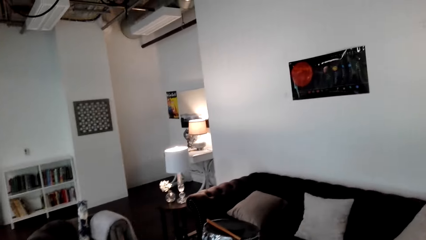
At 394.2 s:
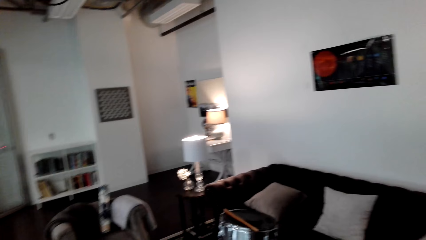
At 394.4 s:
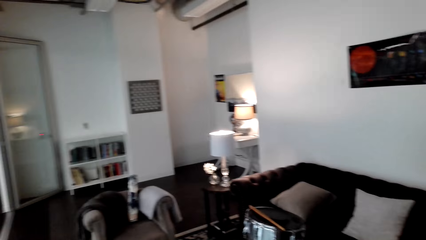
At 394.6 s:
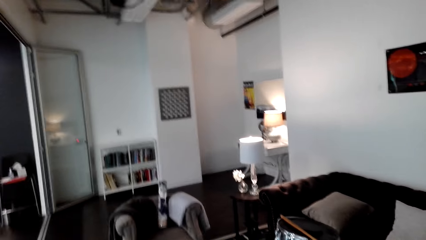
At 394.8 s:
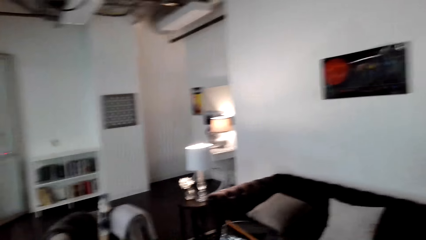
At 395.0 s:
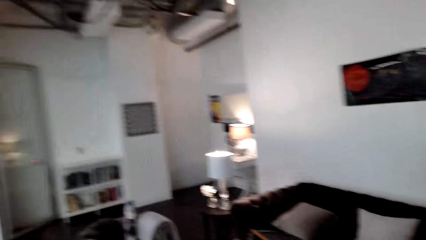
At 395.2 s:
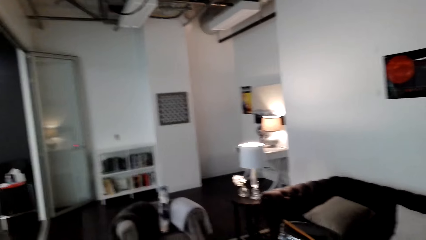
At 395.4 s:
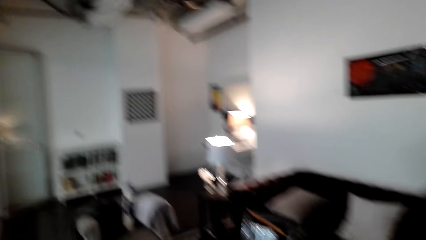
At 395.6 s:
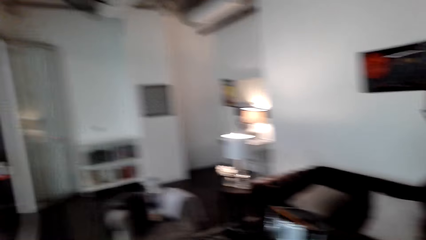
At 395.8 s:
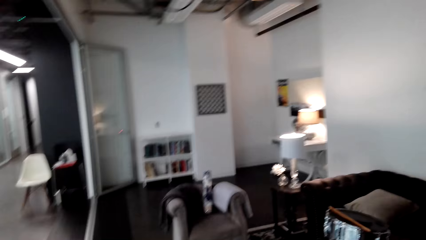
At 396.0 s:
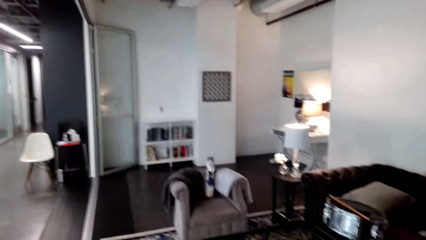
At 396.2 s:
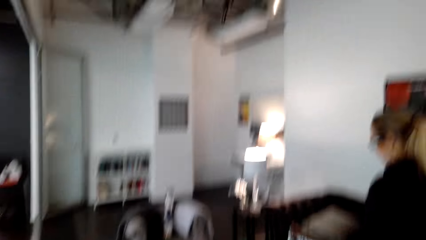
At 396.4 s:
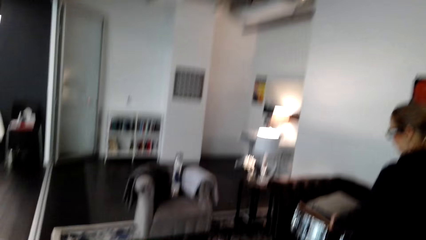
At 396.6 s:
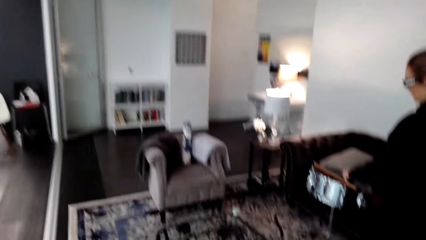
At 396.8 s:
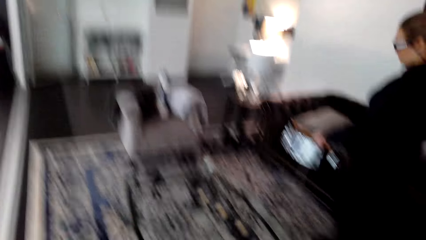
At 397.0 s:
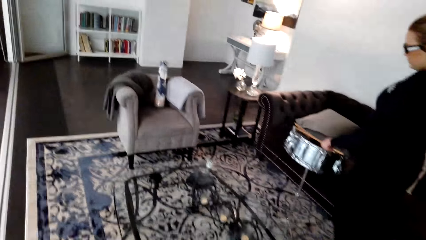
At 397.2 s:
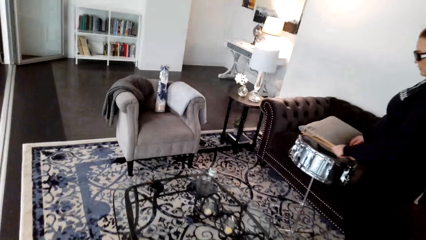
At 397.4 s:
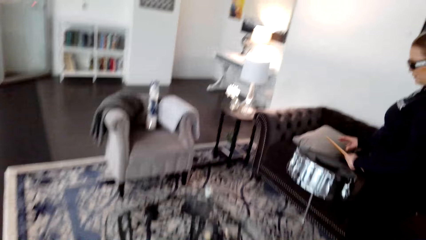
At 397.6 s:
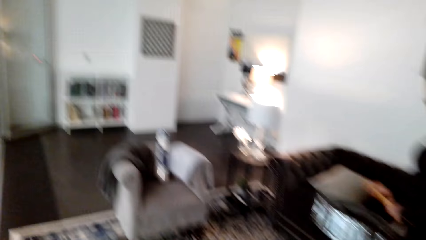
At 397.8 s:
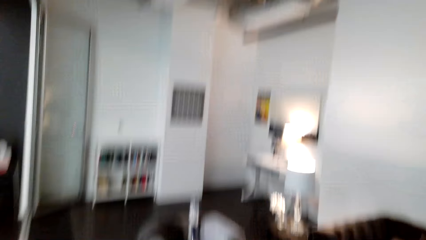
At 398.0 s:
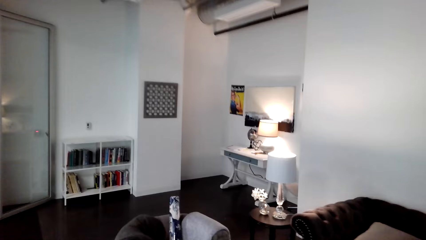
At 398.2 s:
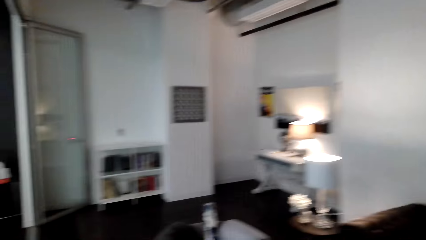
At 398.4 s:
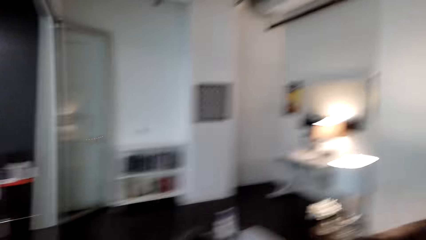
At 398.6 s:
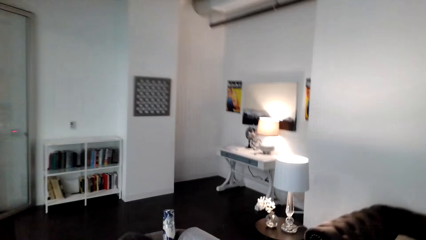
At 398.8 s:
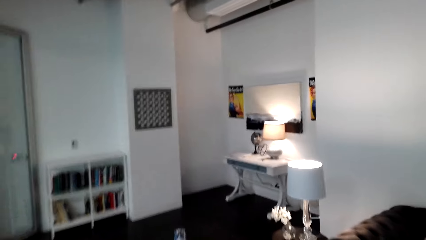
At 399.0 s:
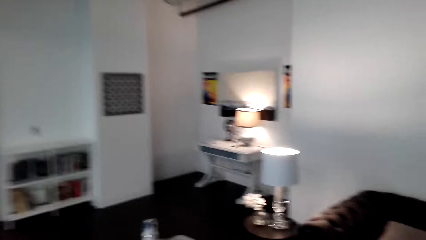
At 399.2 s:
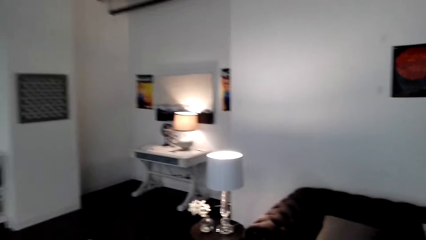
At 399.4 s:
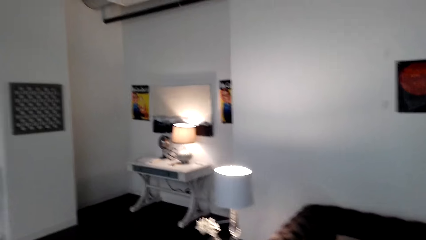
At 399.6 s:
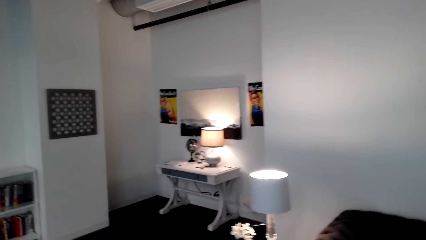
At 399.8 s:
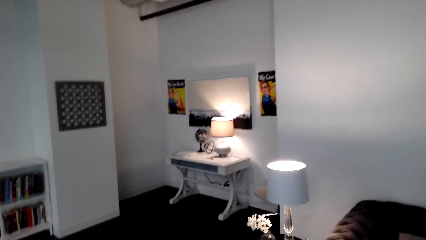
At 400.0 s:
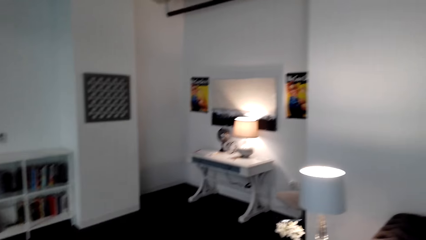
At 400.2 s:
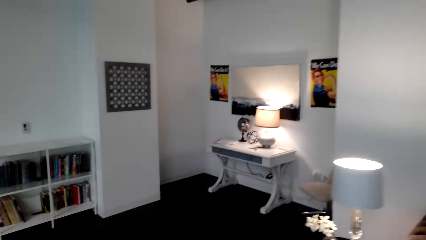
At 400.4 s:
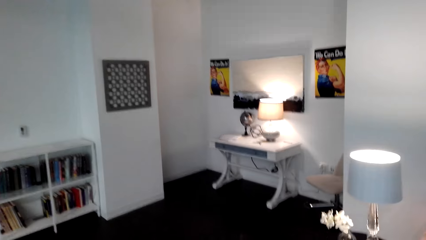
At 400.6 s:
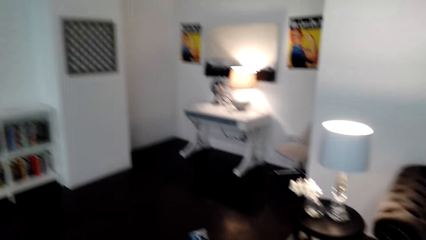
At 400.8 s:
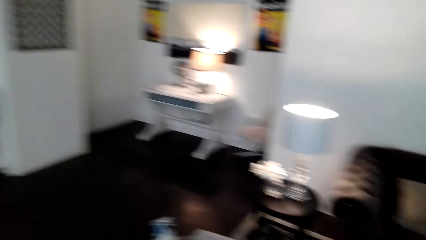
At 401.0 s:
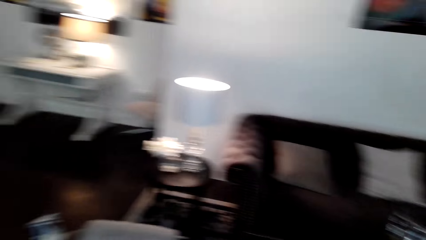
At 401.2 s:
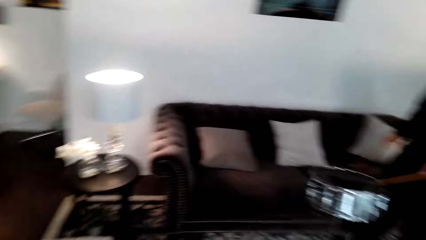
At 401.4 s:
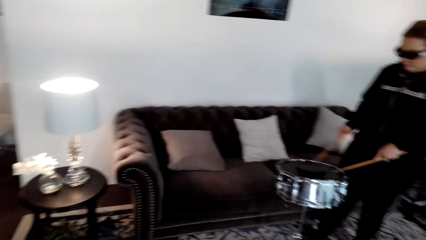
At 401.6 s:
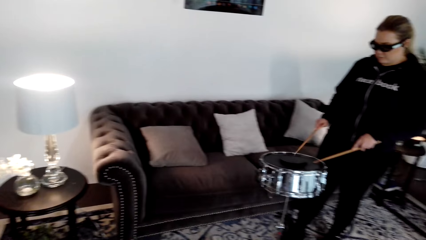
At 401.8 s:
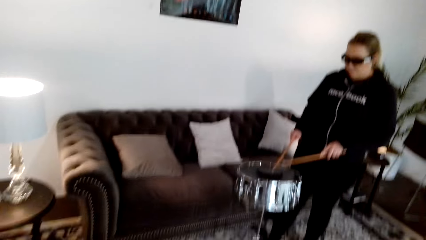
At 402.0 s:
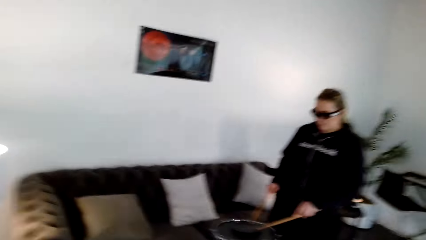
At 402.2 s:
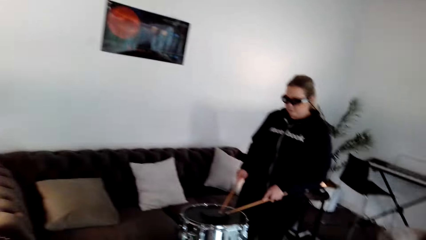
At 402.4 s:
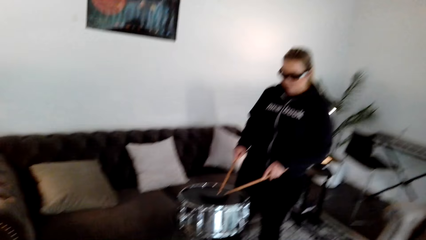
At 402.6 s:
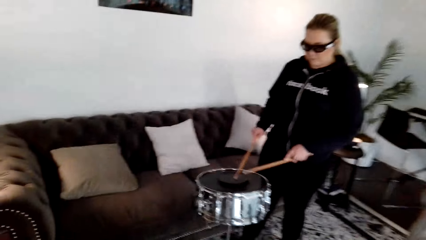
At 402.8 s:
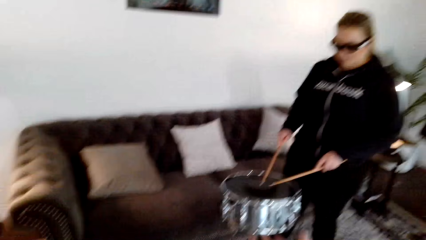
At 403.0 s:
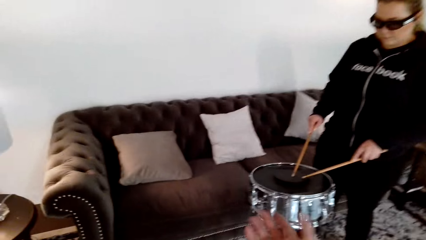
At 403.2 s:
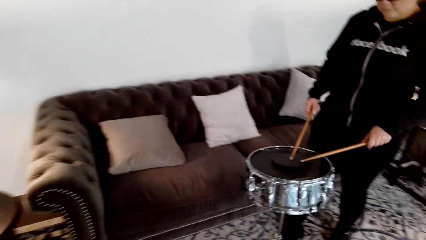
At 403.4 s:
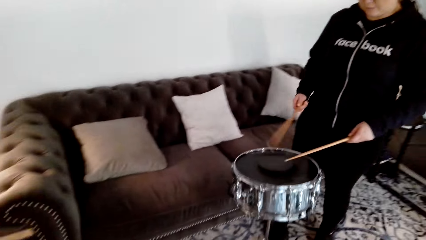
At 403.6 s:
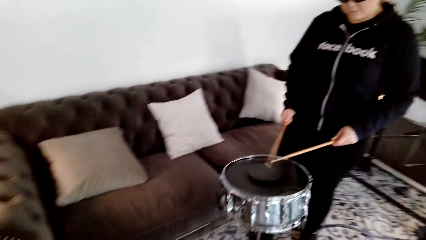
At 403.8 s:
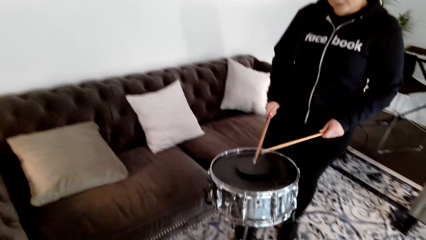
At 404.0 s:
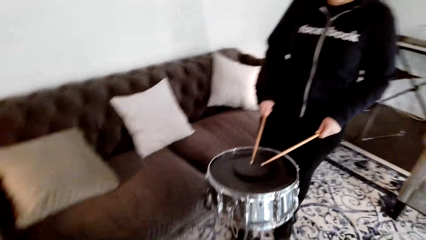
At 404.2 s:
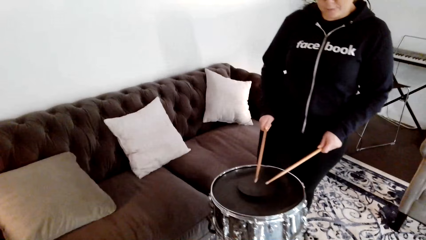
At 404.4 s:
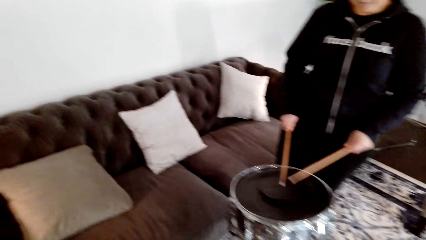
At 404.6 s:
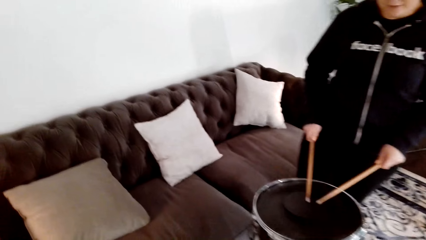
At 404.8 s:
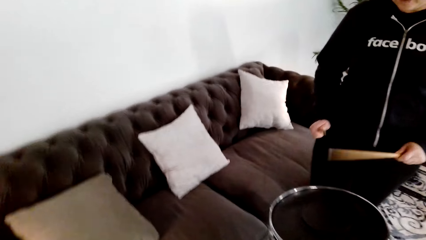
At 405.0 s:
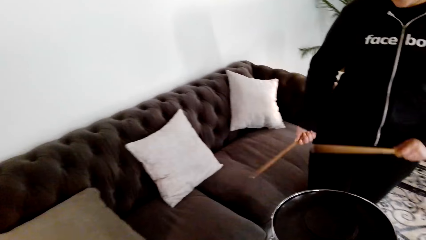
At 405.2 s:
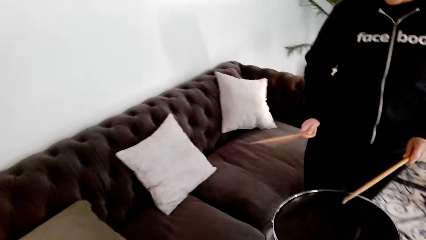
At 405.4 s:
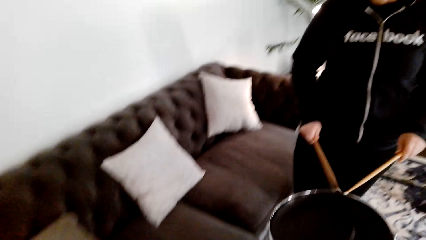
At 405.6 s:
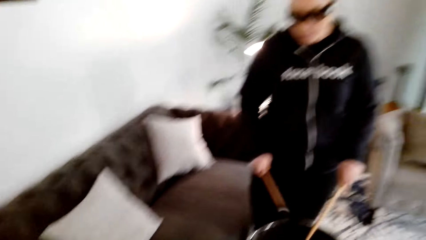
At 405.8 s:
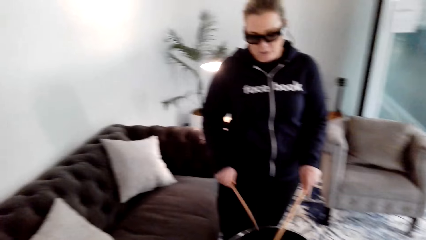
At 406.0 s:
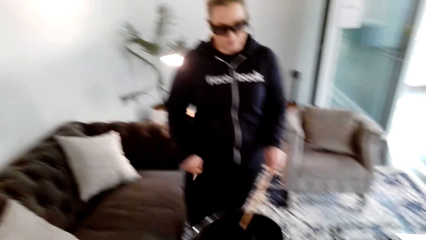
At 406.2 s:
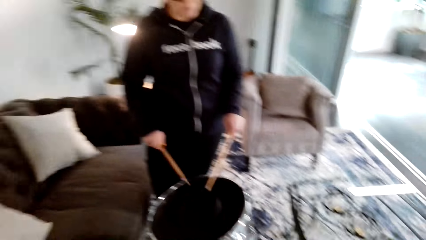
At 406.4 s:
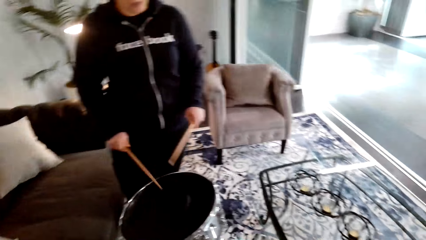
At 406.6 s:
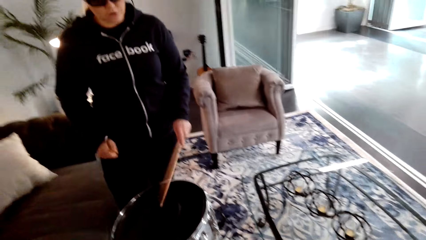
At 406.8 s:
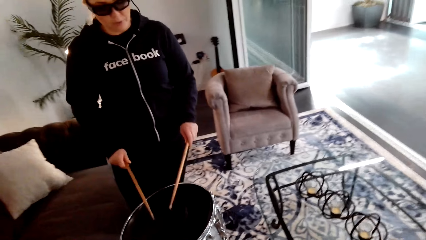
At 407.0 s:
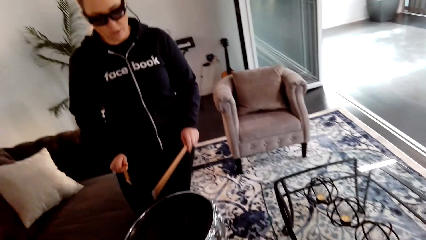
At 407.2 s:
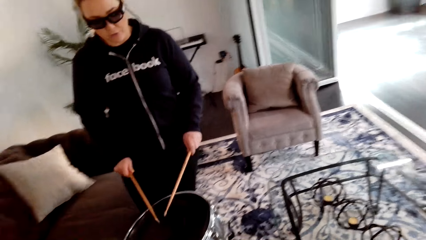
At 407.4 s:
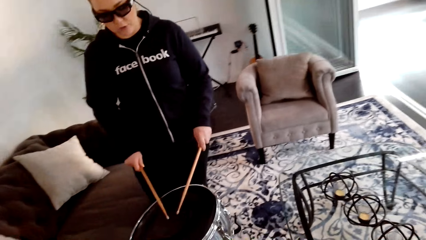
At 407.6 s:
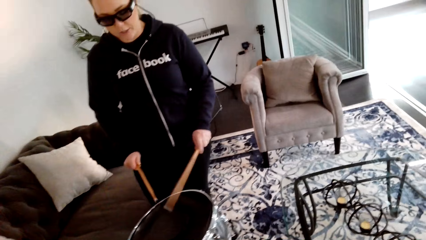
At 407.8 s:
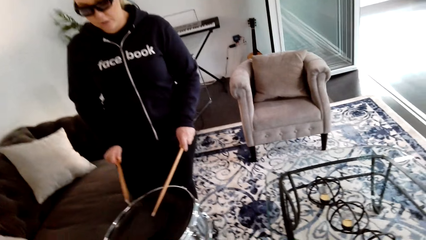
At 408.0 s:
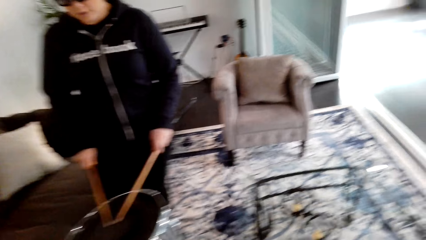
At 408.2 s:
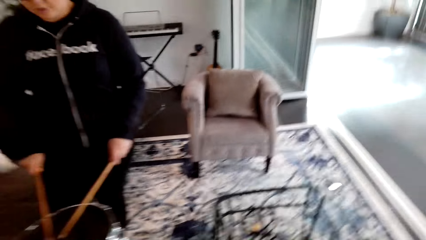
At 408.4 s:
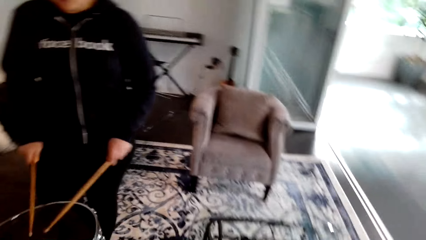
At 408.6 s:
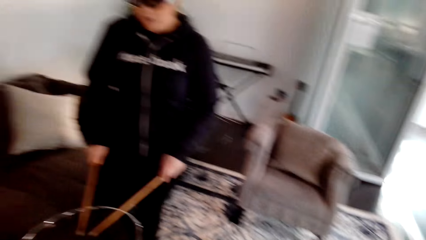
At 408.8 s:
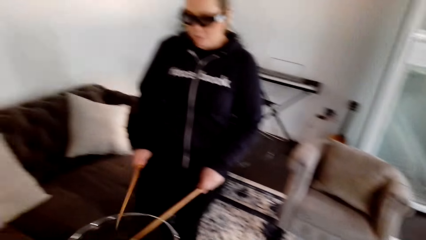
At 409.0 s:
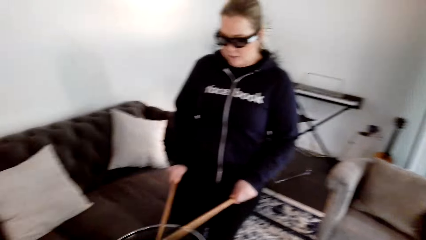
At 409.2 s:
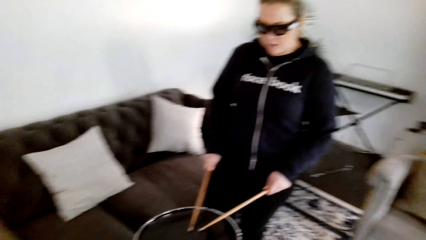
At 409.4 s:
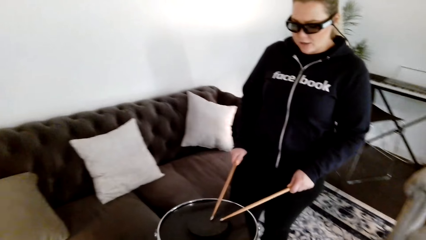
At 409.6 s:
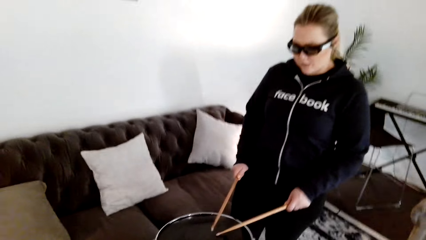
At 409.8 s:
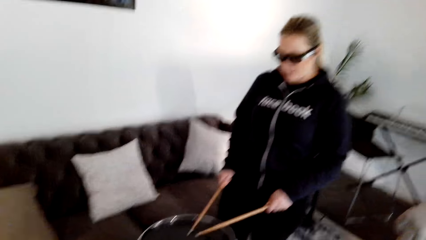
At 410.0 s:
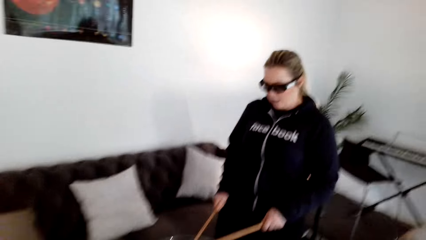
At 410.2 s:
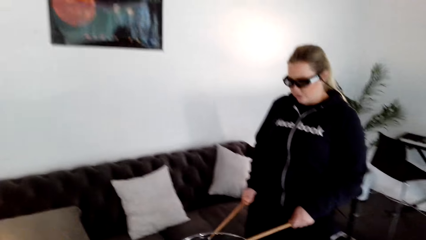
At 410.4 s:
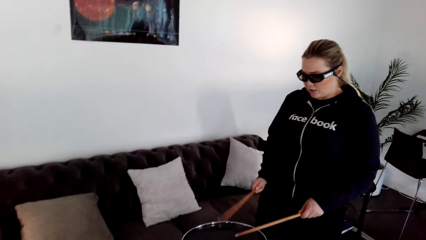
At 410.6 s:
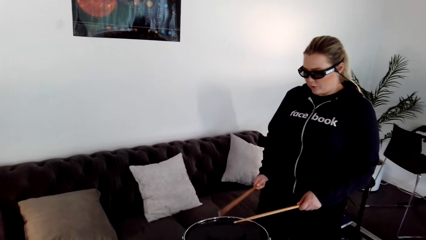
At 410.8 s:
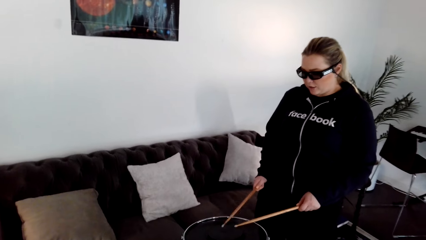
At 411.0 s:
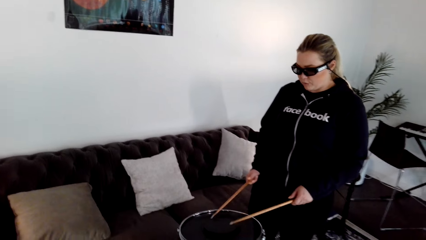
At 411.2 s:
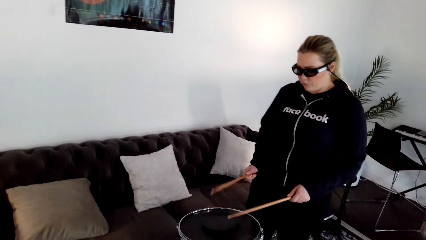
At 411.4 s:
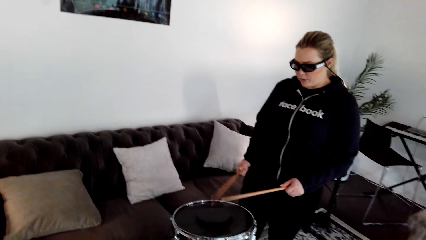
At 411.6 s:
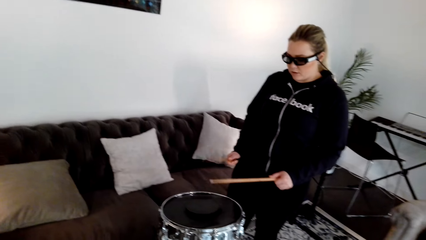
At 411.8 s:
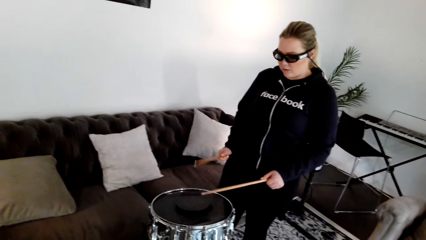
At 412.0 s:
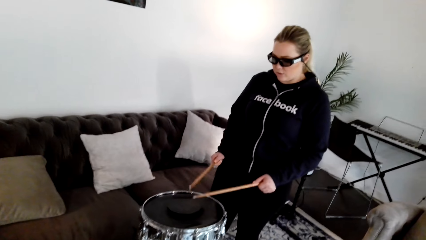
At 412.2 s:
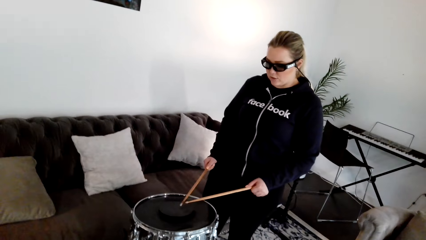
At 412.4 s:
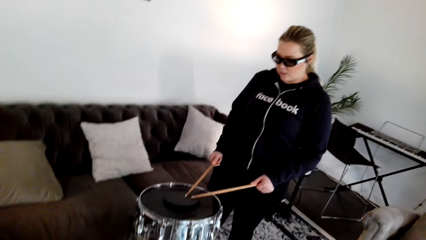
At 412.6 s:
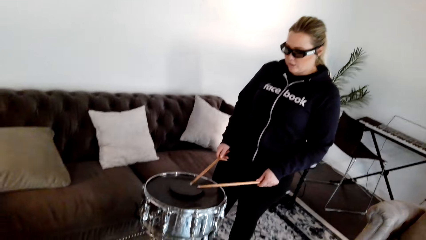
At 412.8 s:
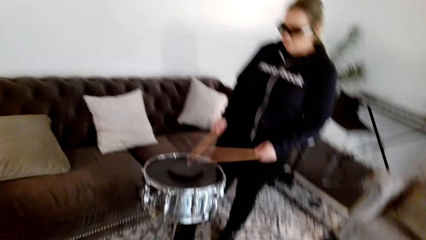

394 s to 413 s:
A person picks up the drumming sticks. The camera wearer drums the drum. The person beats the drum with the drum sticks.
